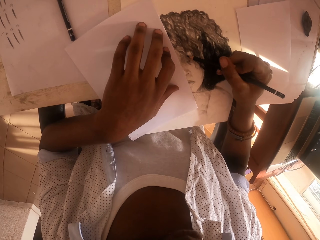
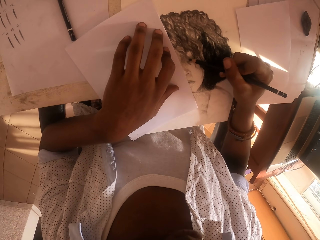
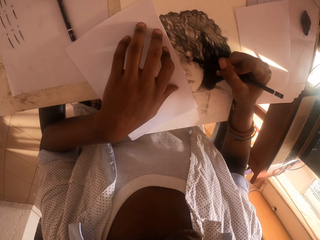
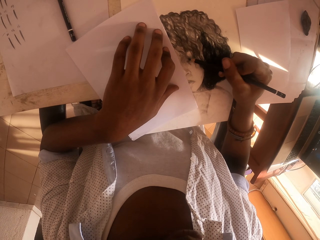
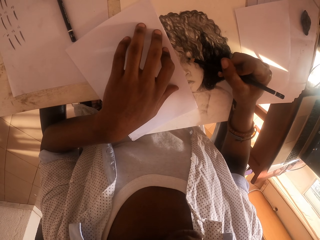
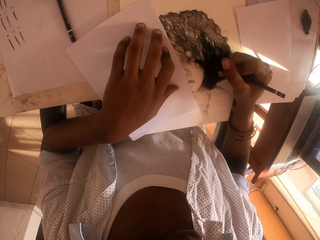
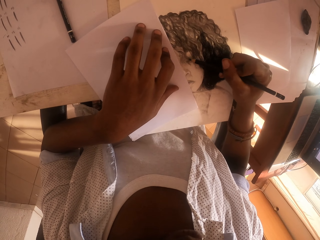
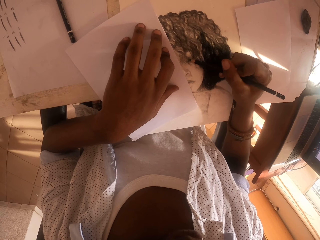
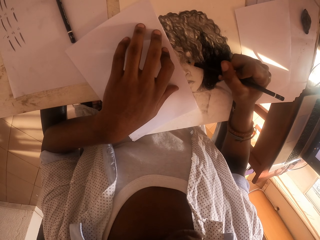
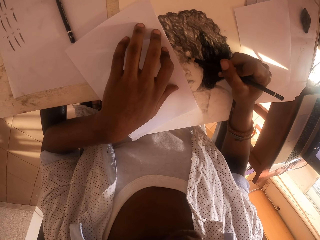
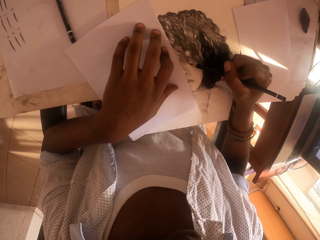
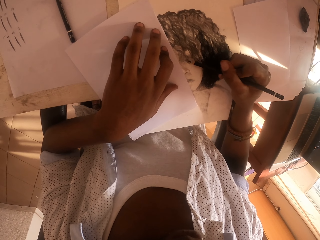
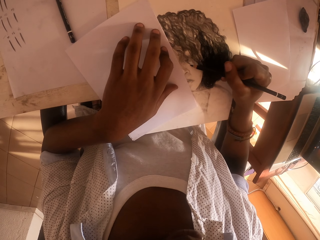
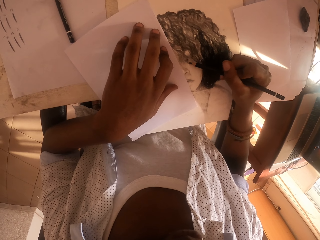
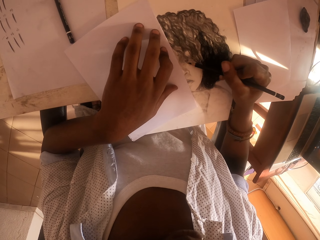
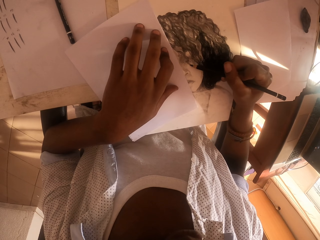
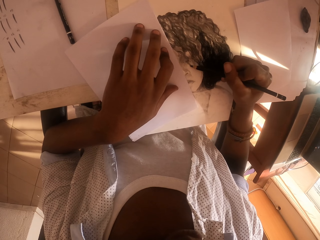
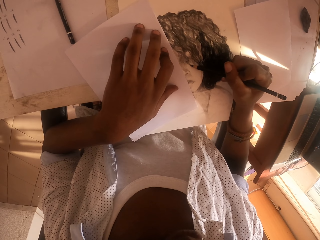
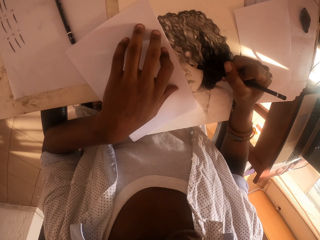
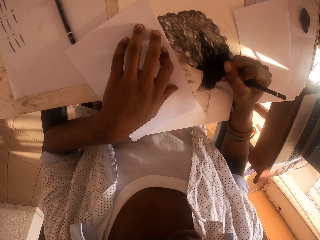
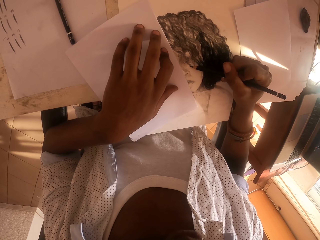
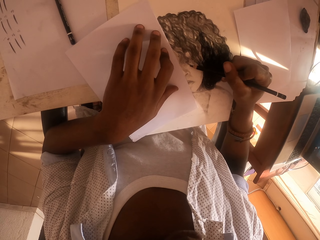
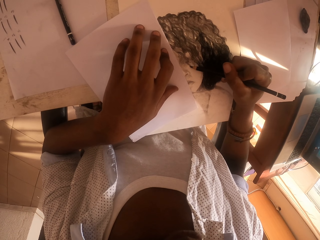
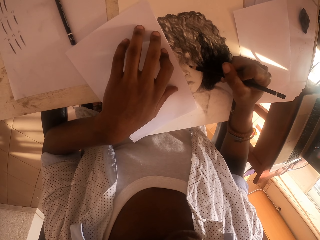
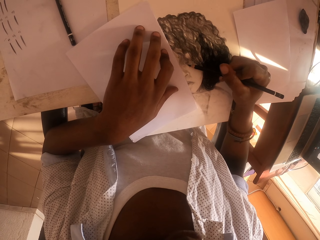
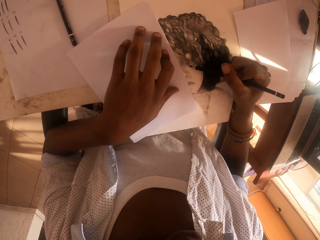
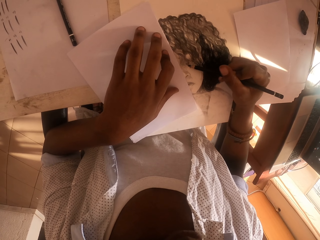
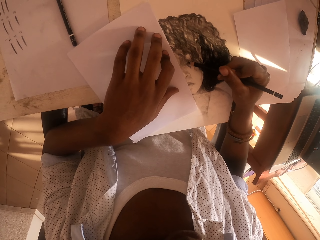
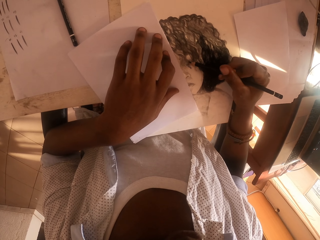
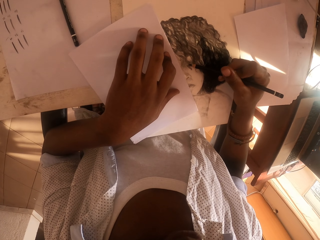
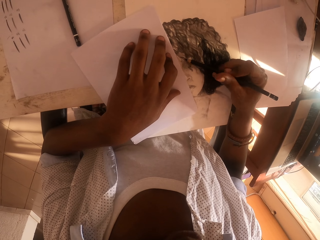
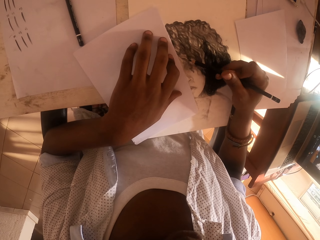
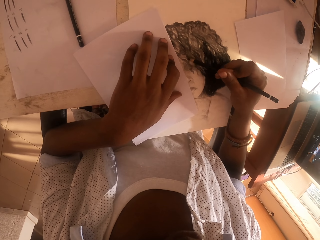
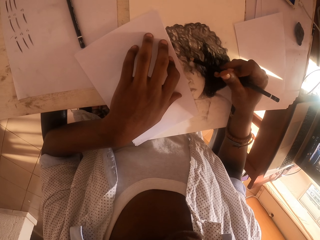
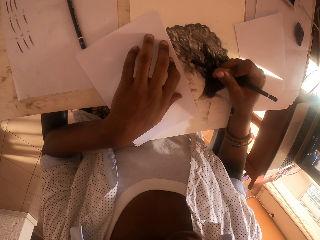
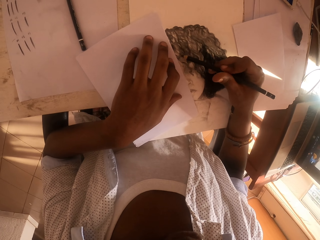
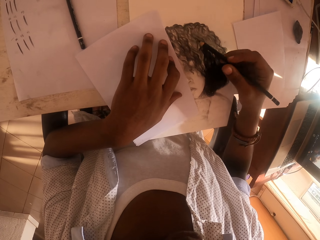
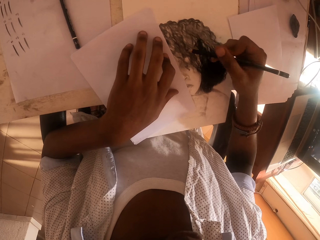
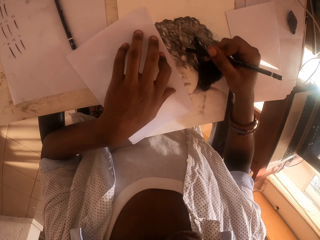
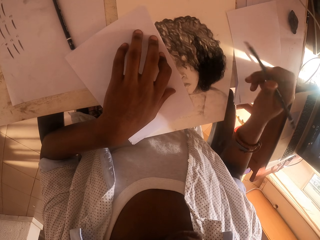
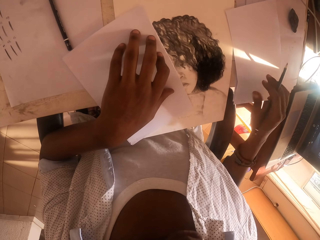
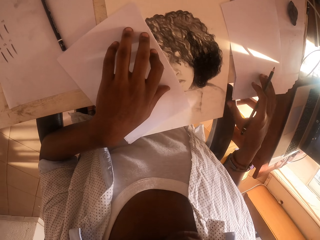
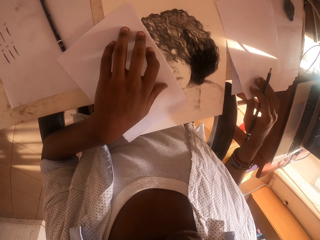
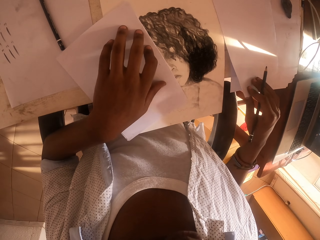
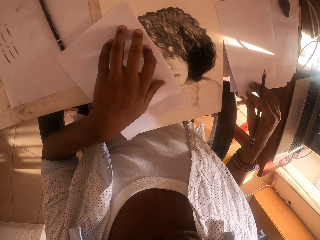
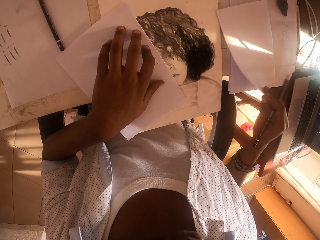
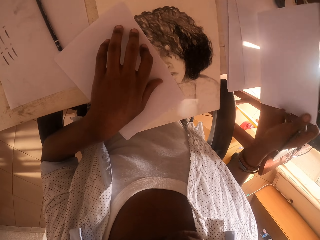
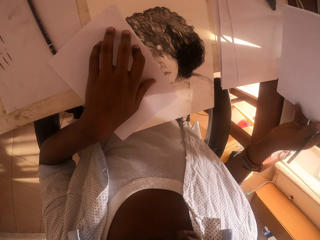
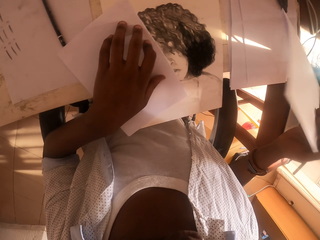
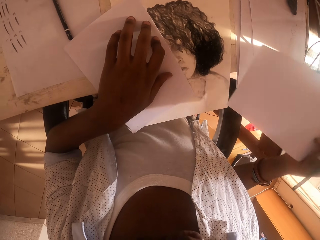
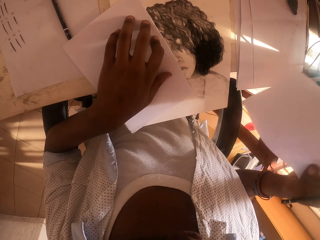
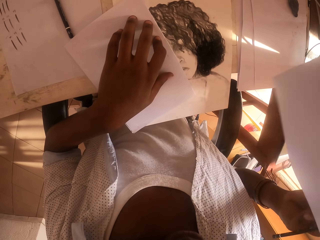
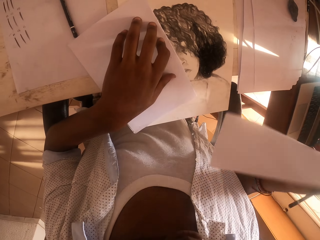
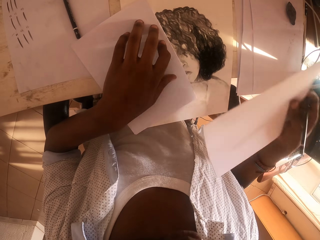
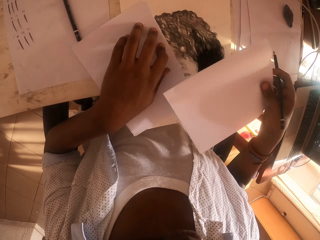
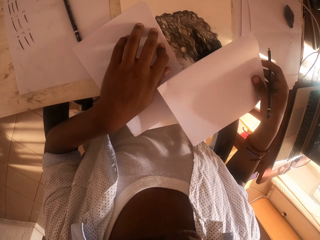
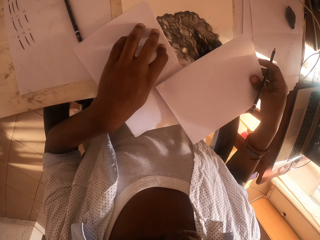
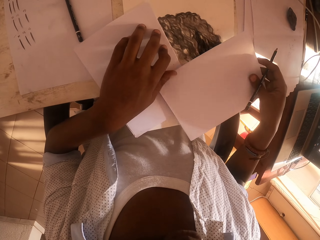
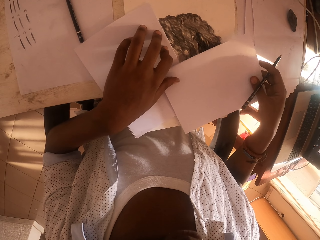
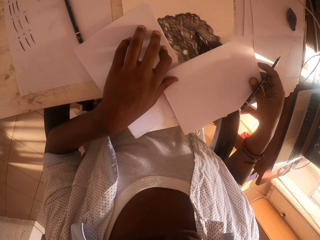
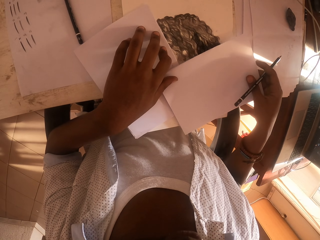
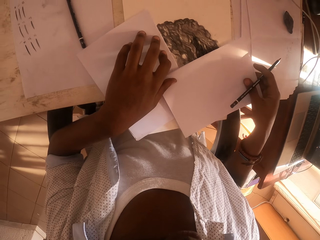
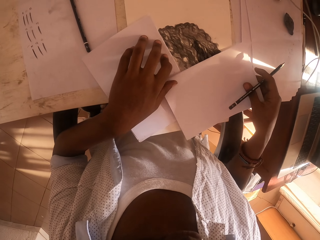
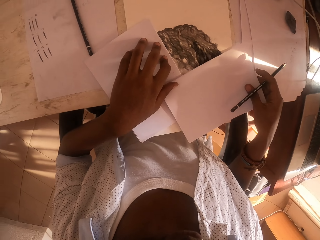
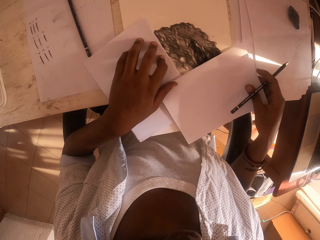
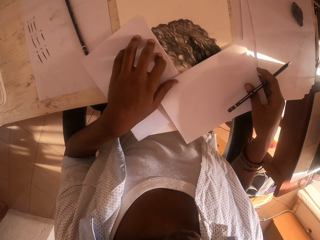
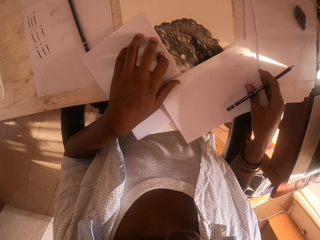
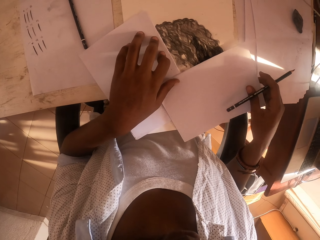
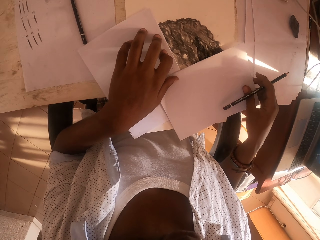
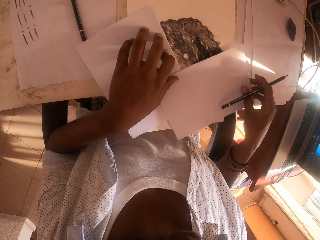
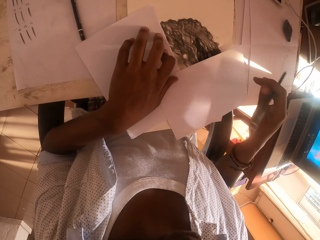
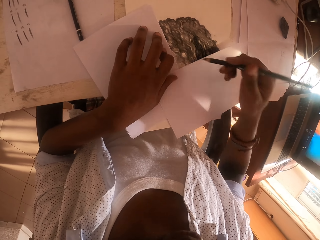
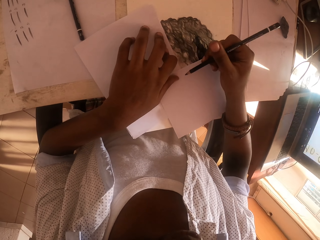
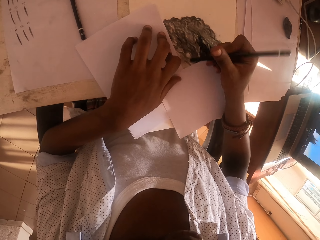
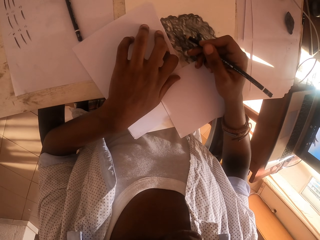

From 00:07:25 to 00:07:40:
The camera wearer colours the art or sketch with the colour pencil. He picks up the paper on the table with his right hand. He puts the paper on top of the art.

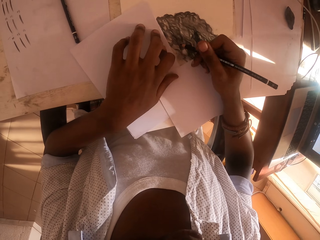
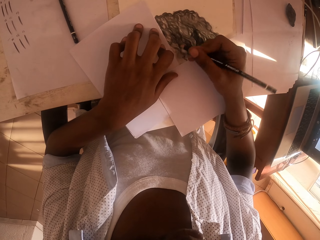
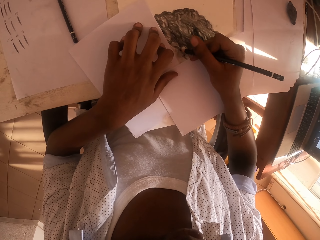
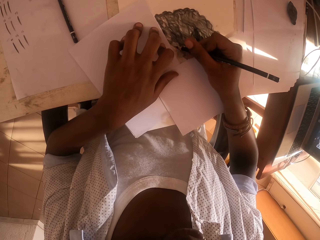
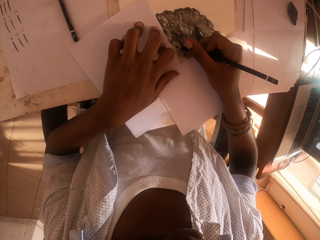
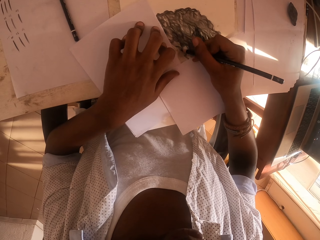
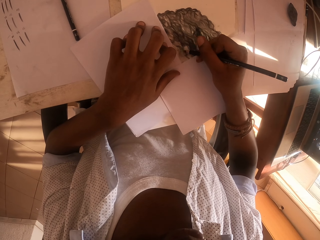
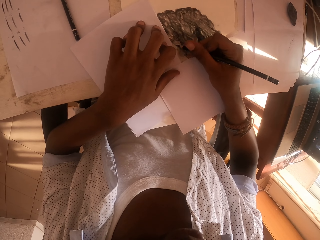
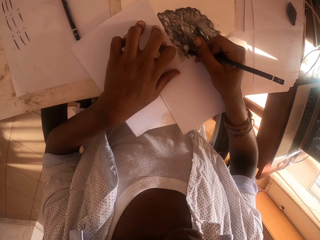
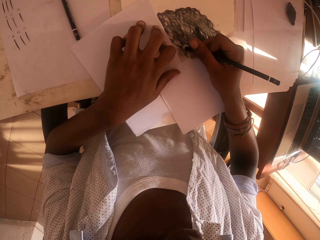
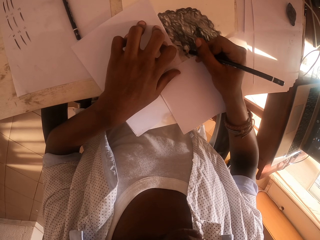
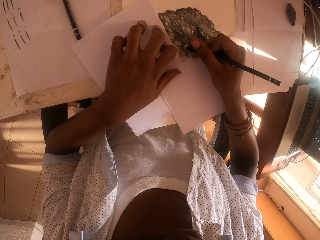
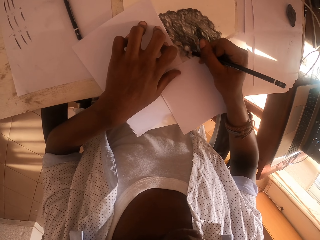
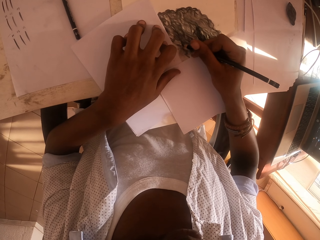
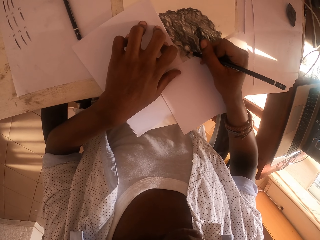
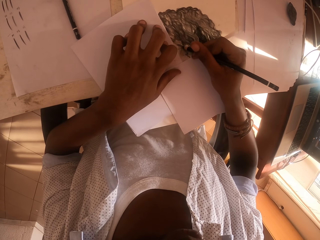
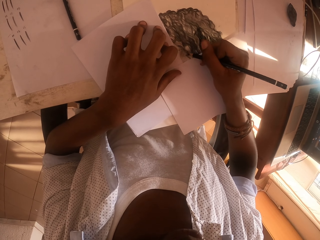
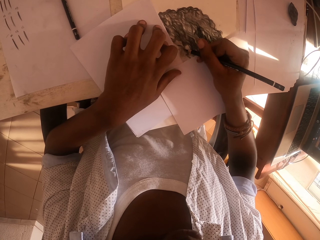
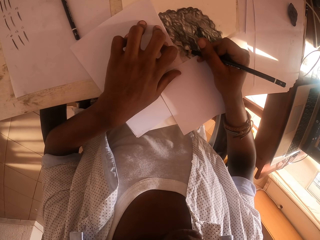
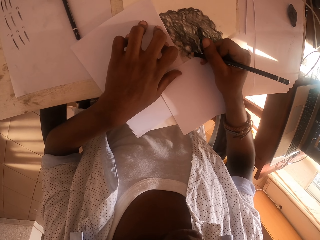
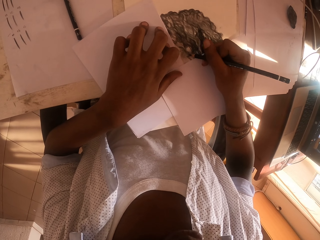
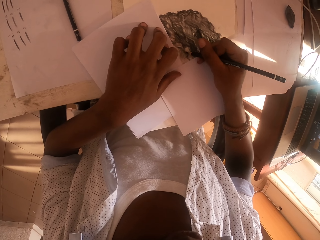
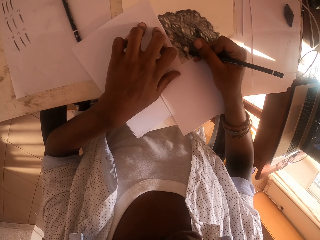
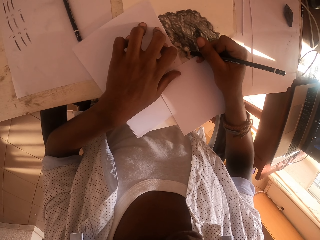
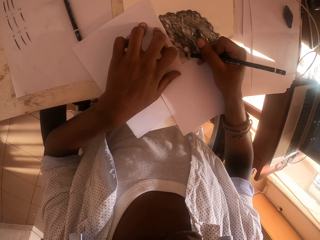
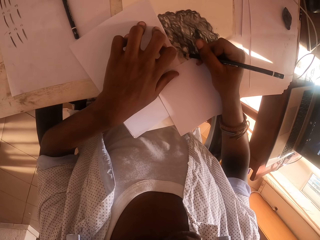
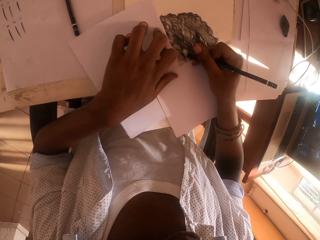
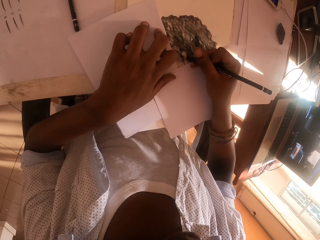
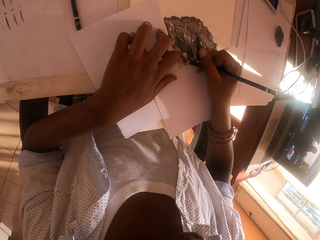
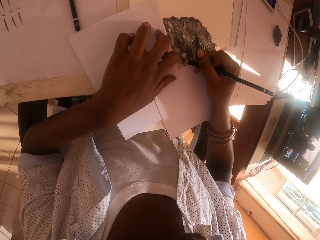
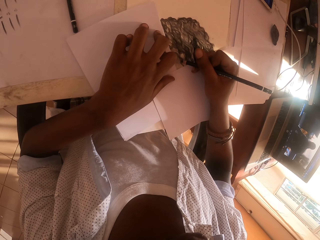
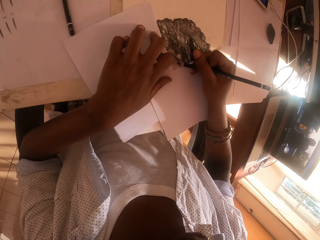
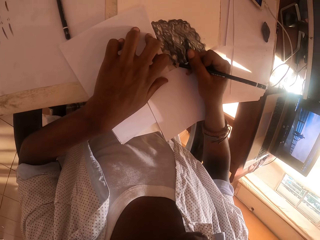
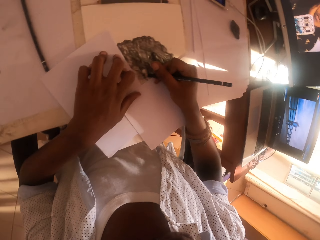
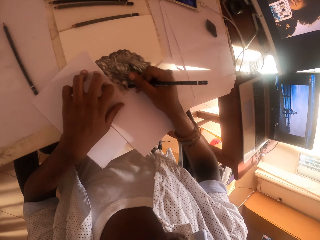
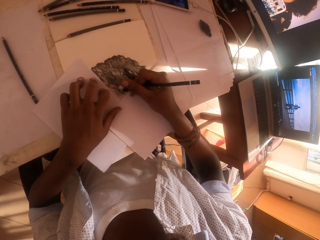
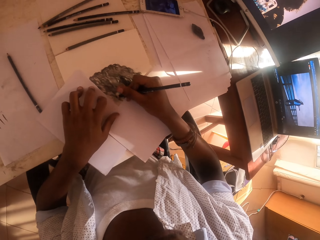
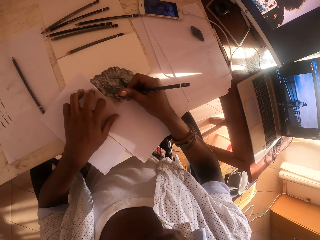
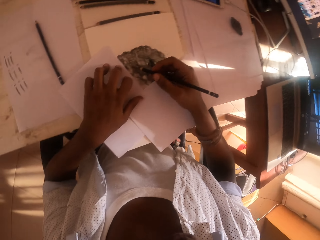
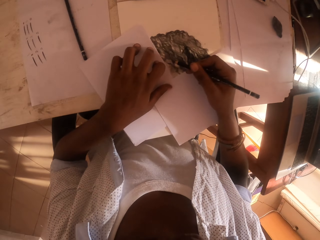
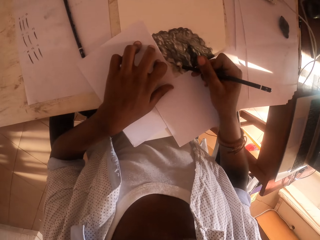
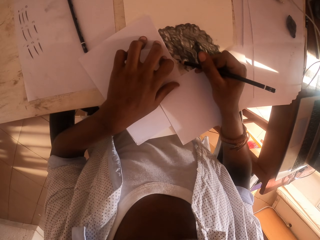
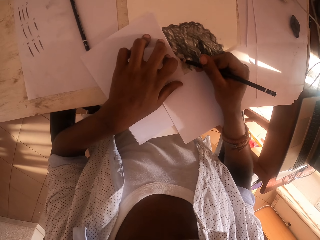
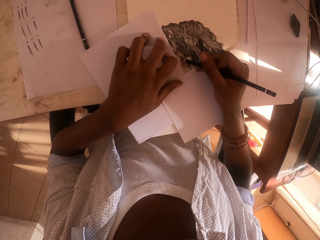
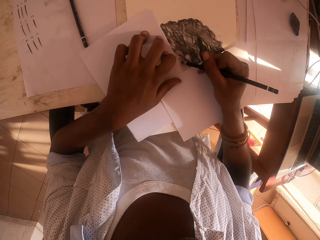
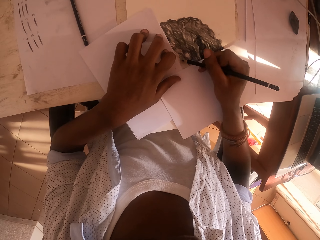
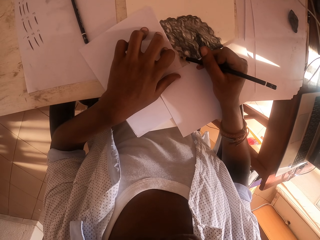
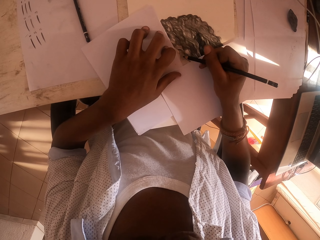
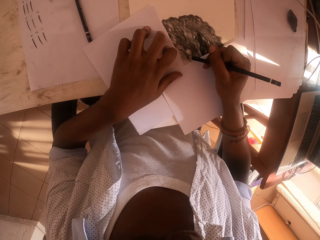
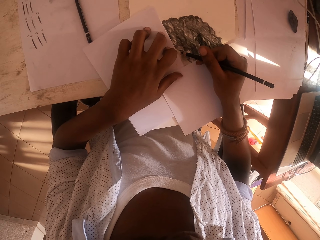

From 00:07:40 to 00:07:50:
The camera wearer colours the art or sketch with the colour pencil.
